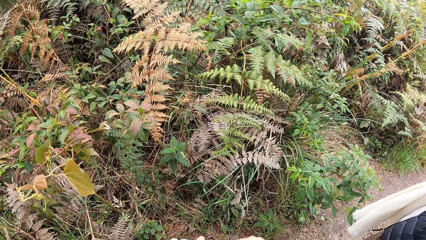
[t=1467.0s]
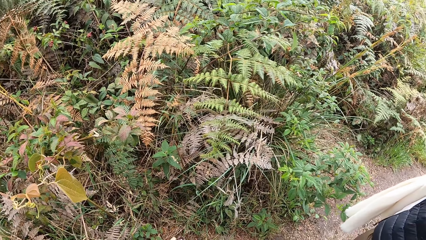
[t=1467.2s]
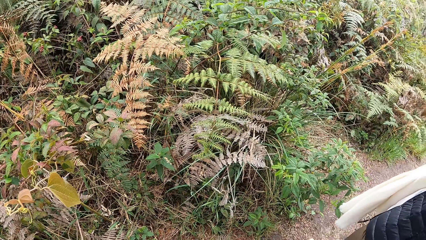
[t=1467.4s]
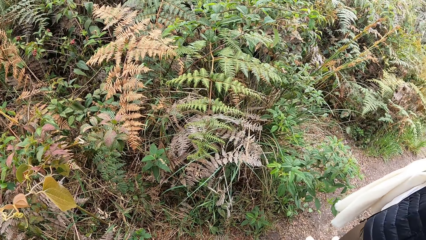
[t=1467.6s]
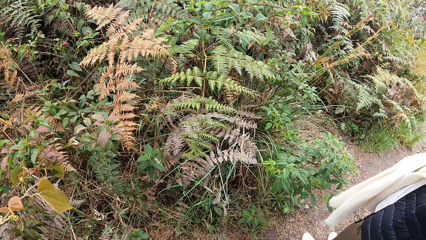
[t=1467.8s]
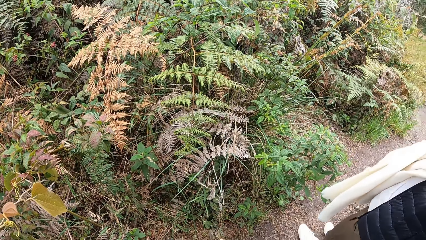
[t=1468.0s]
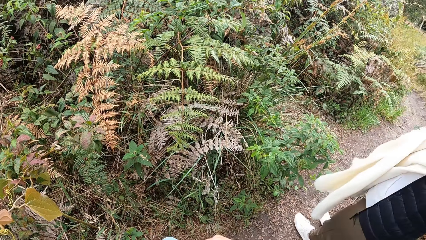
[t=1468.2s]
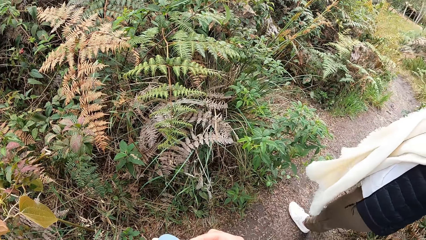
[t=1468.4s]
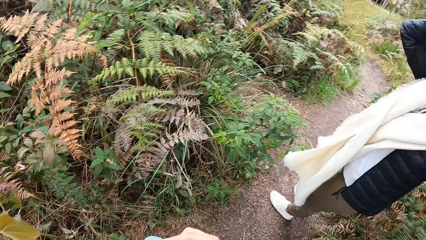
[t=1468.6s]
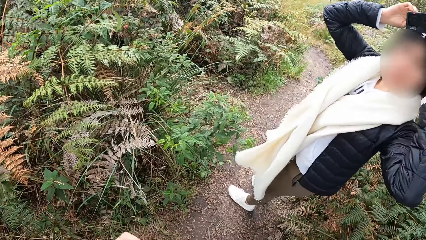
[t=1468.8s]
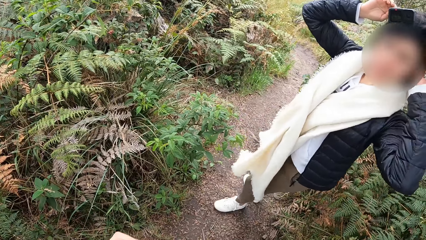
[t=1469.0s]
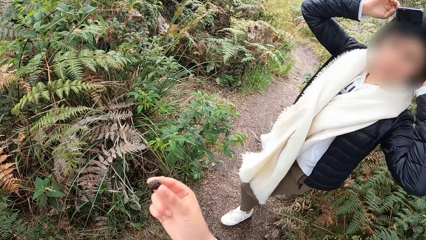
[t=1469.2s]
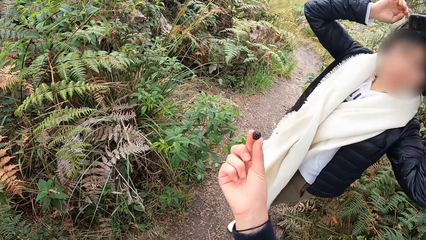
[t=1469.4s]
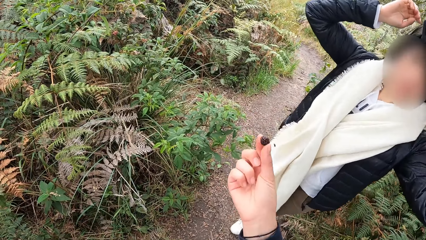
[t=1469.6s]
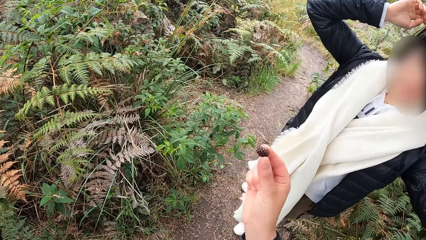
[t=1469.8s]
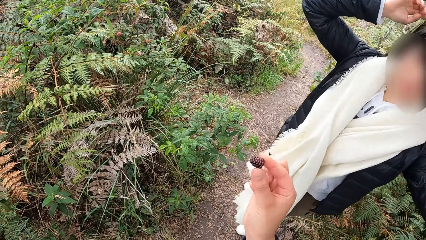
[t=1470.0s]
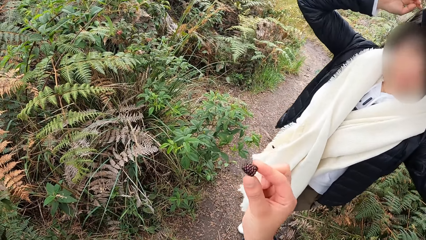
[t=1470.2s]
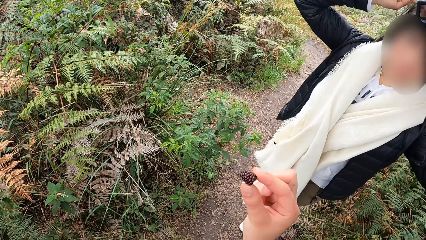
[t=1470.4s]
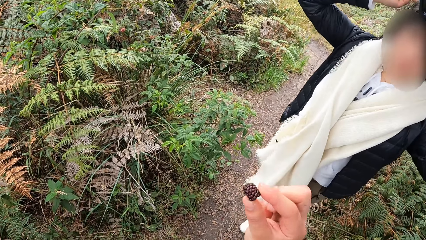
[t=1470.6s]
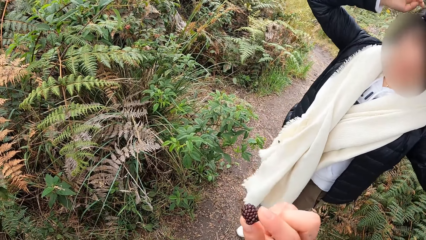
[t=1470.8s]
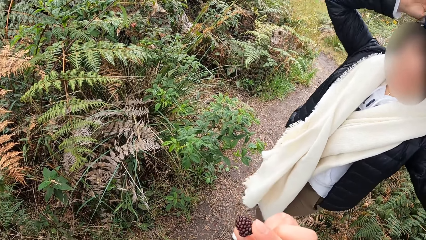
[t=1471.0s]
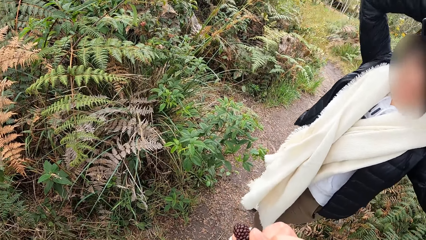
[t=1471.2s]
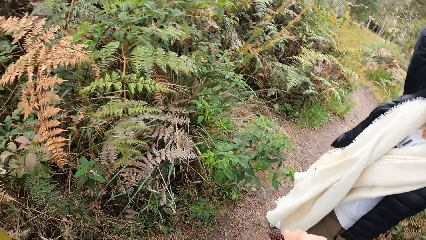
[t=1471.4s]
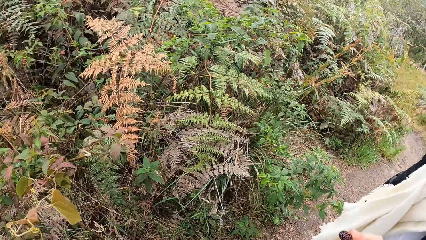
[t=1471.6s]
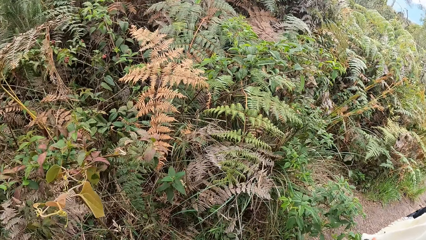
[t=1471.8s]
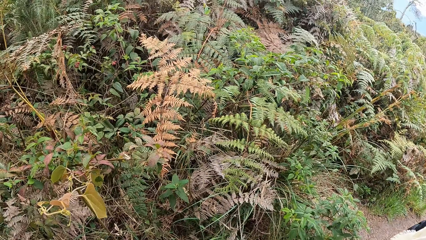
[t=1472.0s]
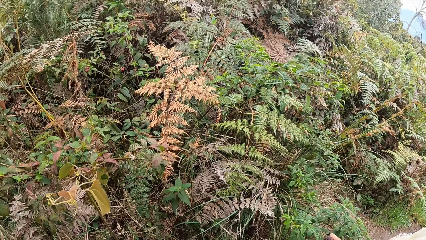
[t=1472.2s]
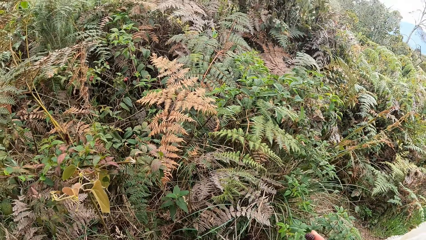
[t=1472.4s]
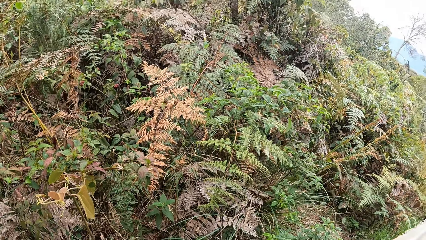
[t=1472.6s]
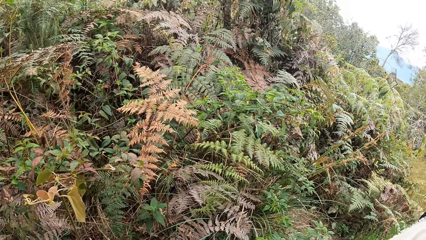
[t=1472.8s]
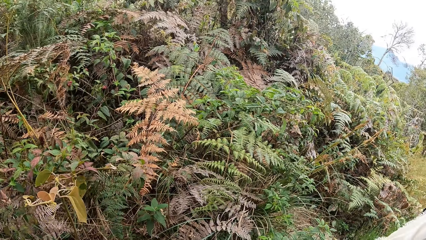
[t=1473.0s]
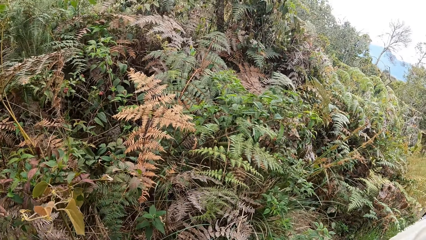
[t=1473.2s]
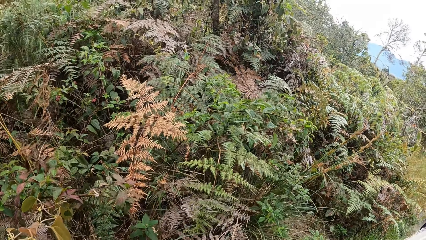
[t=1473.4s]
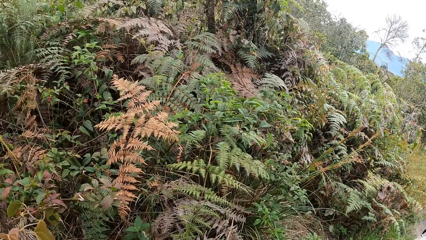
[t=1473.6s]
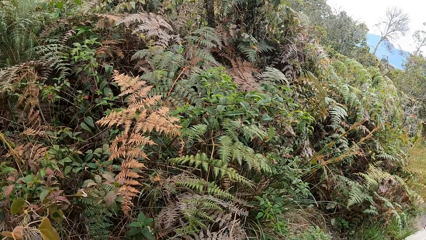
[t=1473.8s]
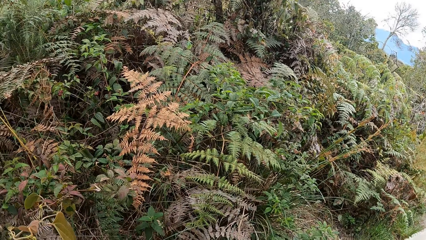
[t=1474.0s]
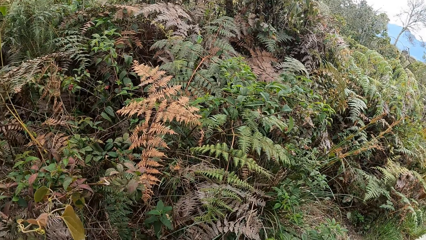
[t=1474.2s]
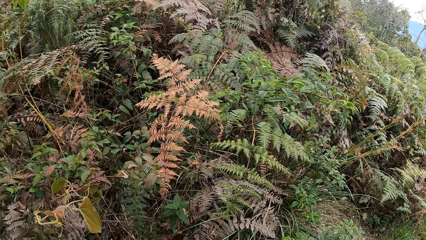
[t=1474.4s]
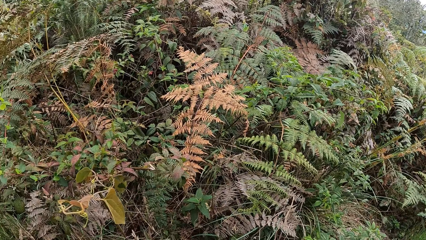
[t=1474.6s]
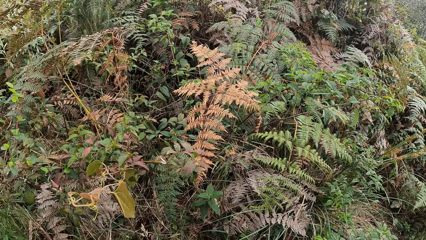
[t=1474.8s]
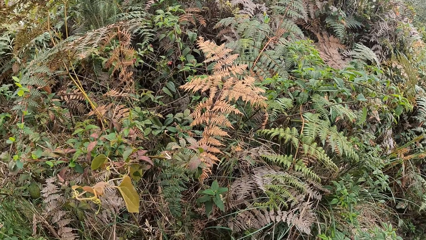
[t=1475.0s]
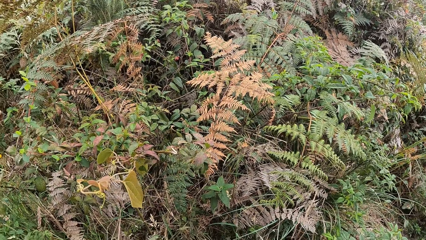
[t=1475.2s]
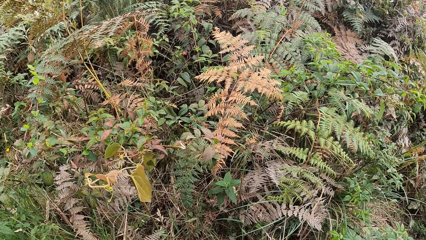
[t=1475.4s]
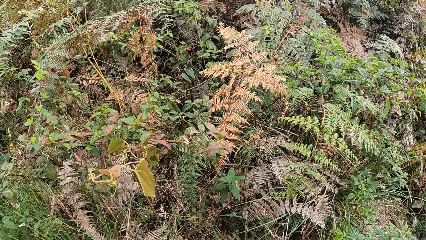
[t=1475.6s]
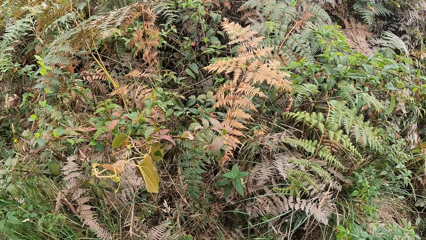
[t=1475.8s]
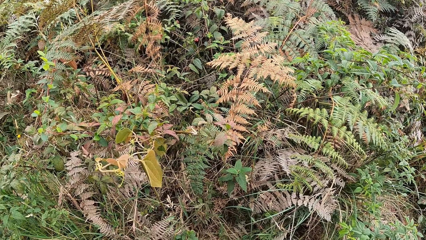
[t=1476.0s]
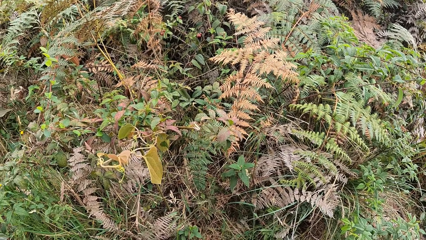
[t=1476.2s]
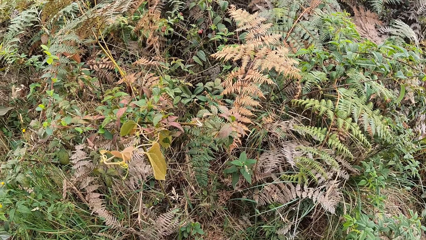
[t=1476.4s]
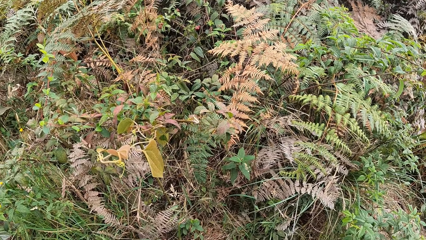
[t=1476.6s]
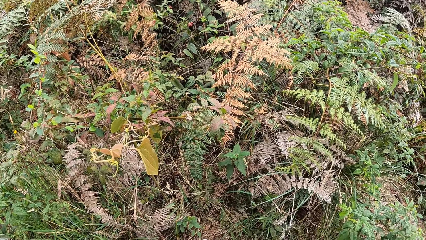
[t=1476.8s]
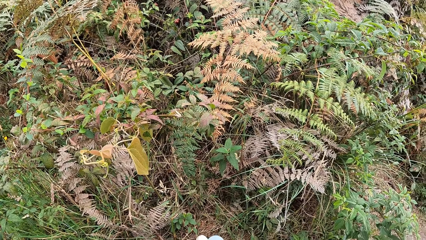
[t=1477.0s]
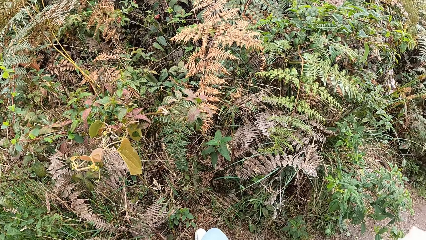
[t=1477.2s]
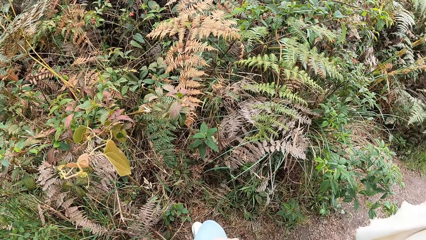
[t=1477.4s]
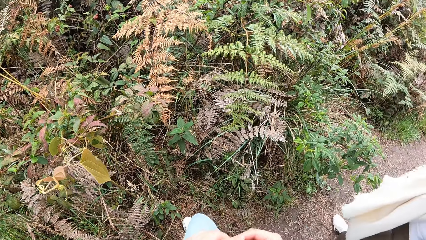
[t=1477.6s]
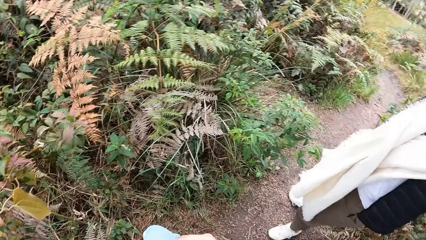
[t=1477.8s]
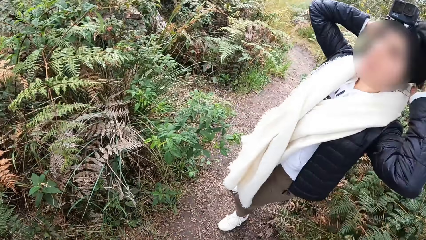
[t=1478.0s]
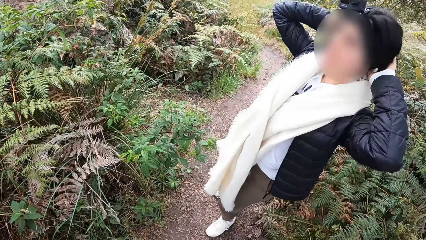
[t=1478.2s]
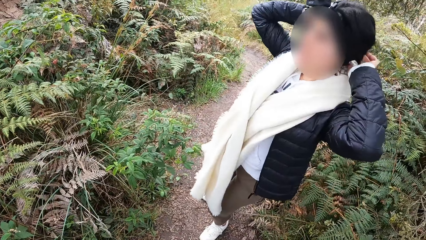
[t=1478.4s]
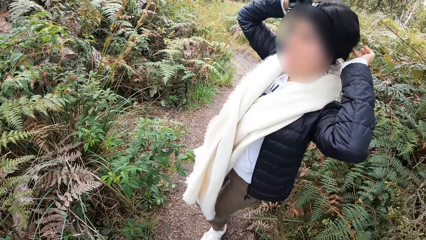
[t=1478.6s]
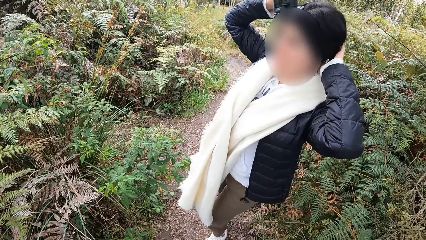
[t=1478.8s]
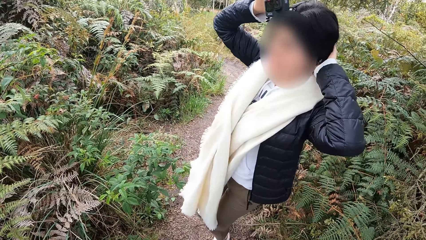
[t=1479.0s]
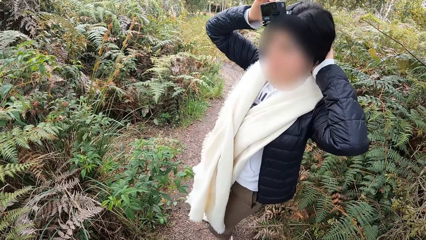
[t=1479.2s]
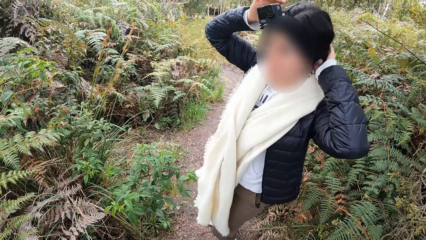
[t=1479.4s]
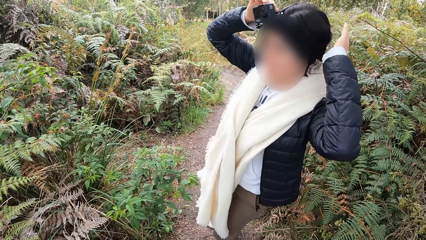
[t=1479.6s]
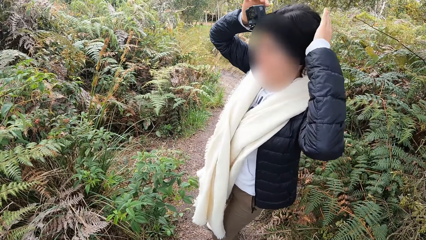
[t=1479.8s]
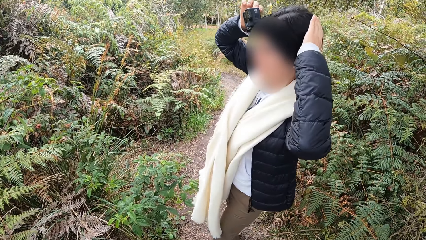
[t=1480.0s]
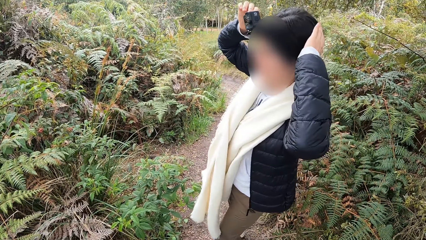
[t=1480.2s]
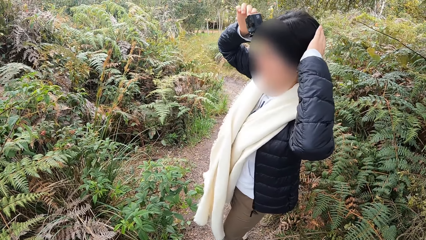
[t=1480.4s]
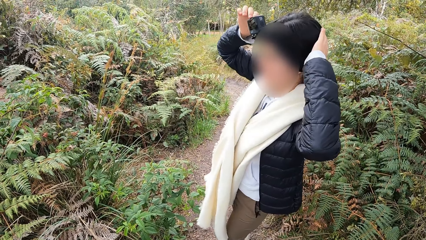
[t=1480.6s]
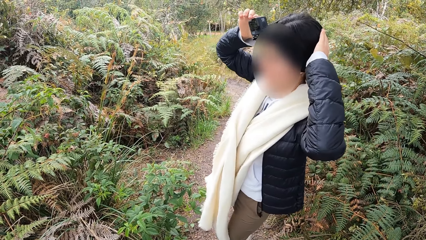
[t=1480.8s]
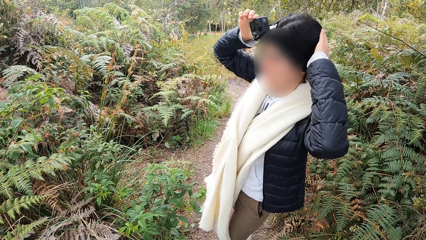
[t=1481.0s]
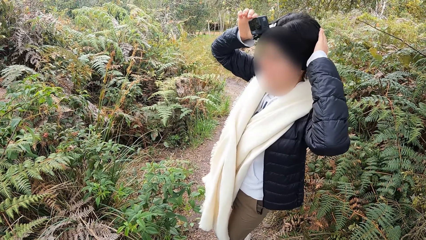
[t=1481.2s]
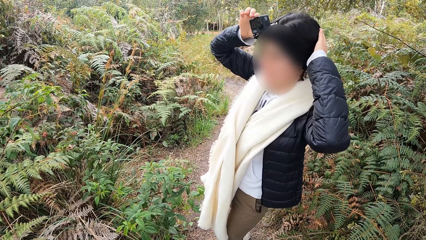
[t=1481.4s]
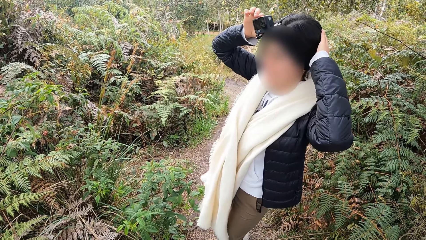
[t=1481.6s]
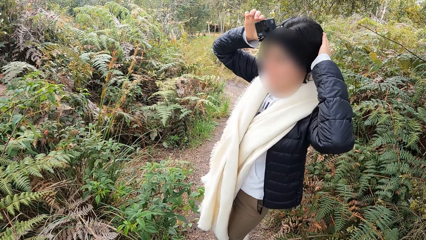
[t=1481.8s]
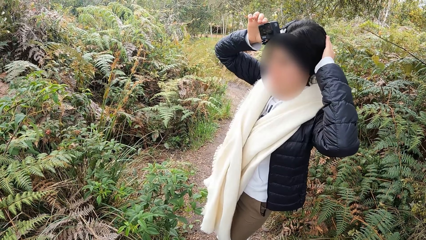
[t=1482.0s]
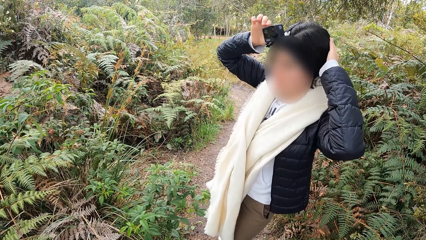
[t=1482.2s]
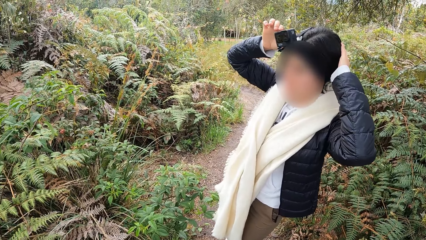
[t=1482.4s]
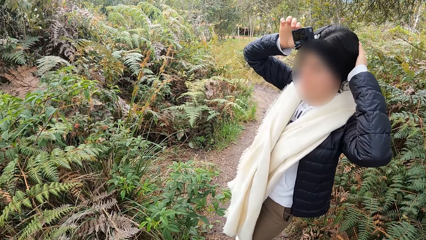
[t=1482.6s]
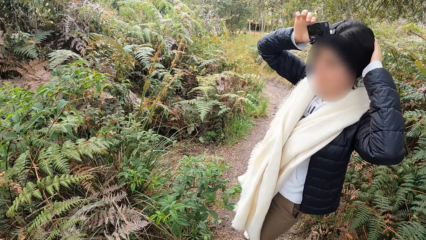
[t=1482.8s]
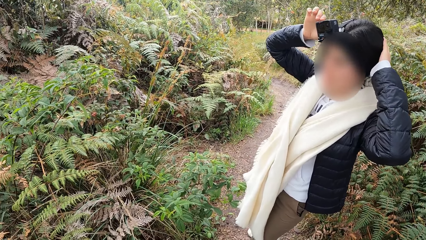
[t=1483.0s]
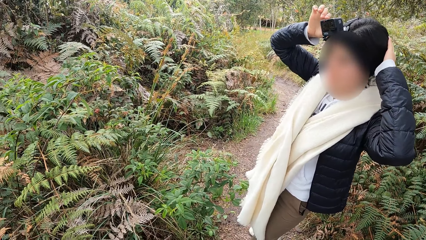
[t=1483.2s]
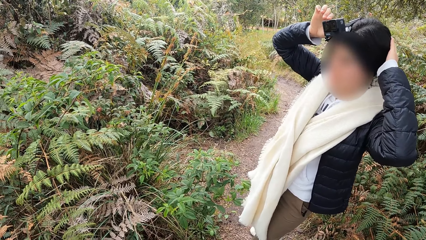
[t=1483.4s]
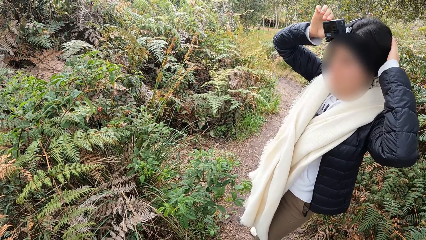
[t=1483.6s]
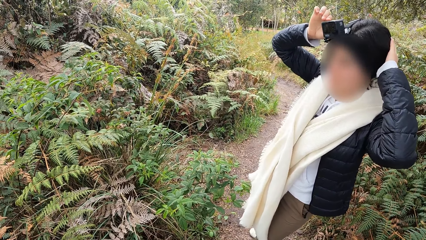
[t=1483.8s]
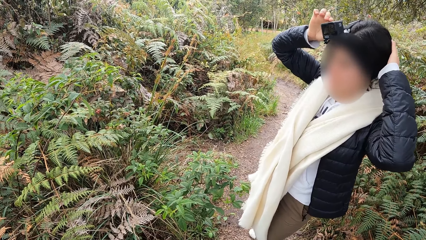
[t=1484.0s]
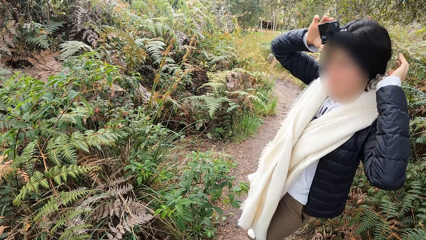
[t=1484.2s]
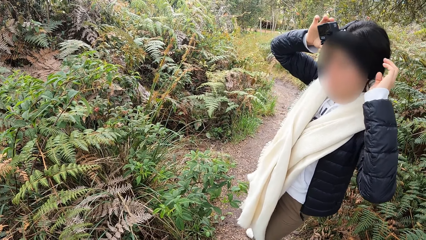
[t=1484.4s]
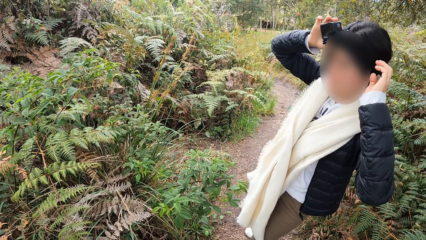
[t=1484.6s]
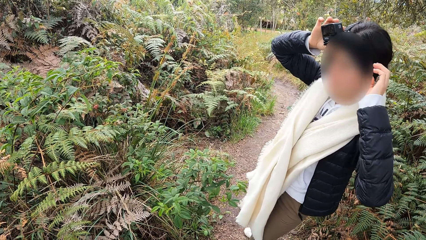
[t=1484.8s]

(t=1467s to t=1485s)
The woman holds a camera with hands. The camera wearer holds a mulberry. They interact with the woman. They stare at the forest. The woman adjusts the camera on her head with her hands. The woman touches hair with a hand. The woman presses the camera on her head with her right hand.
